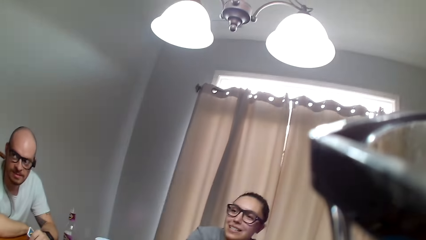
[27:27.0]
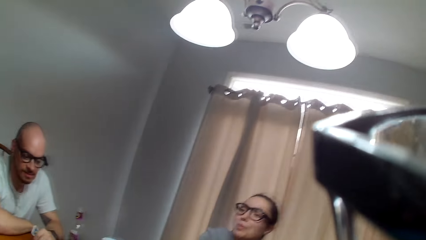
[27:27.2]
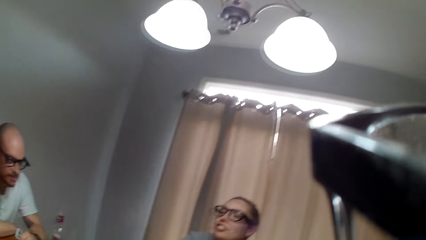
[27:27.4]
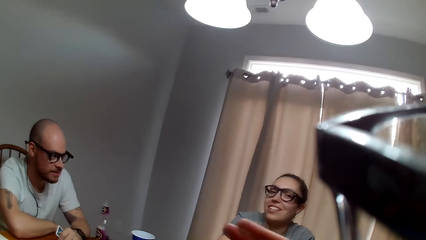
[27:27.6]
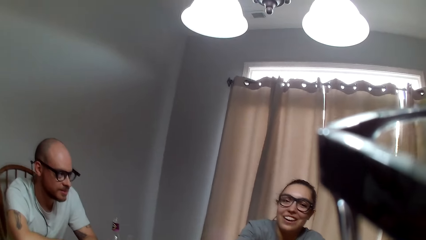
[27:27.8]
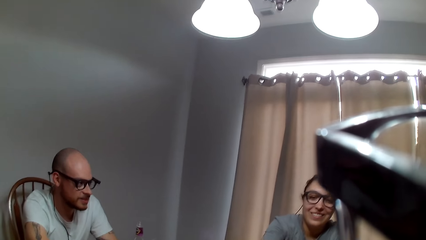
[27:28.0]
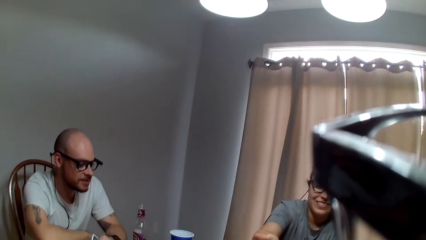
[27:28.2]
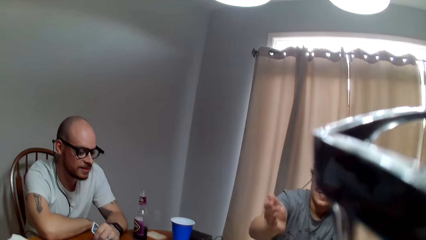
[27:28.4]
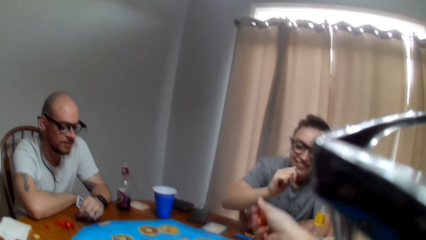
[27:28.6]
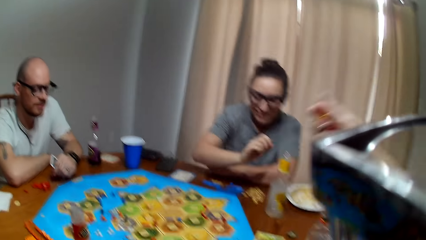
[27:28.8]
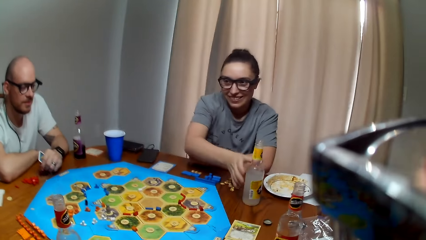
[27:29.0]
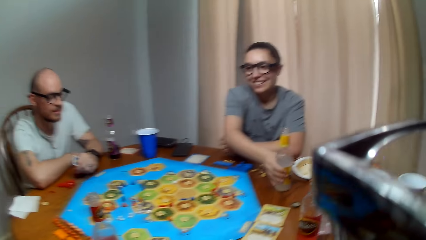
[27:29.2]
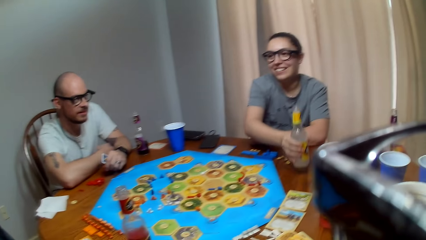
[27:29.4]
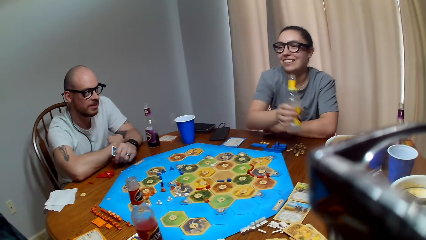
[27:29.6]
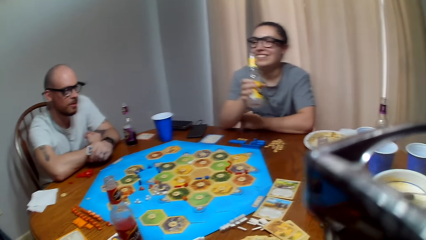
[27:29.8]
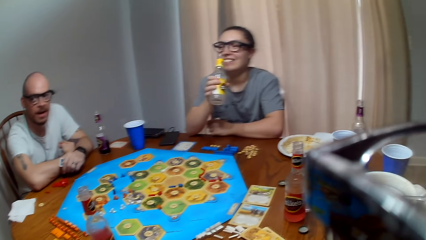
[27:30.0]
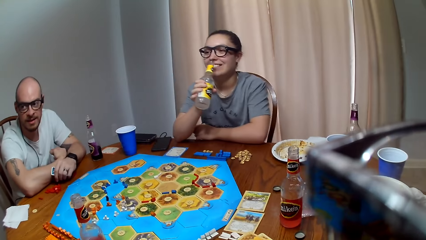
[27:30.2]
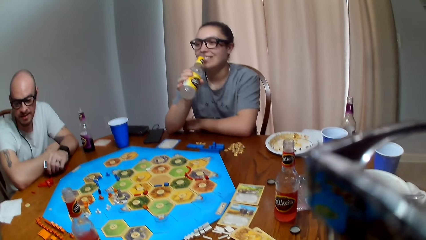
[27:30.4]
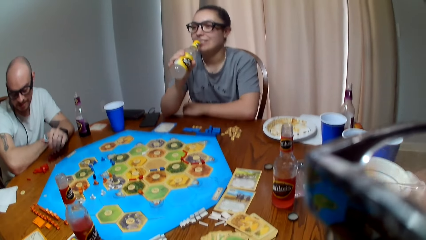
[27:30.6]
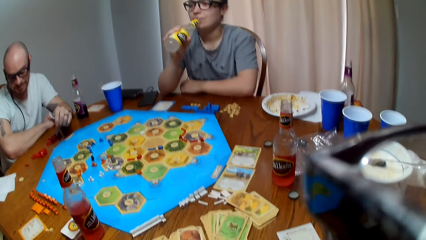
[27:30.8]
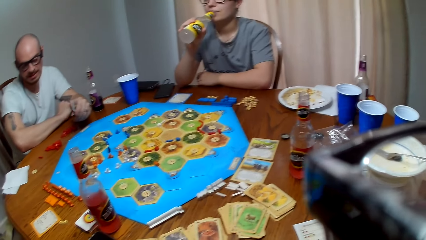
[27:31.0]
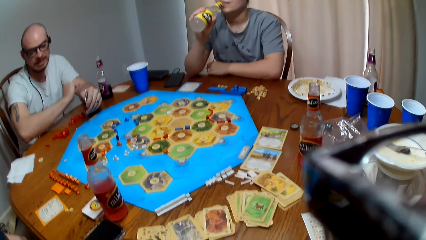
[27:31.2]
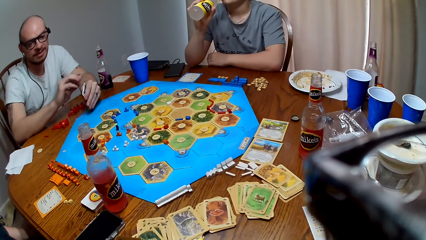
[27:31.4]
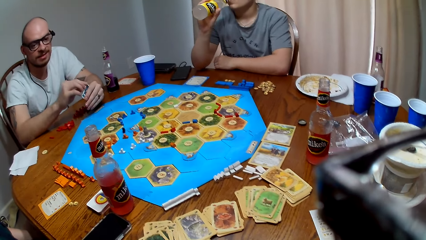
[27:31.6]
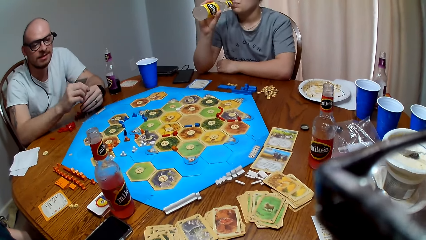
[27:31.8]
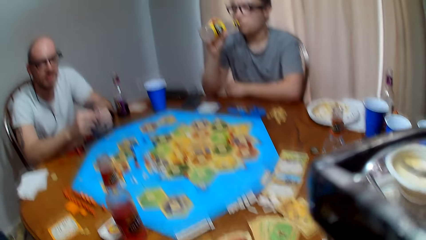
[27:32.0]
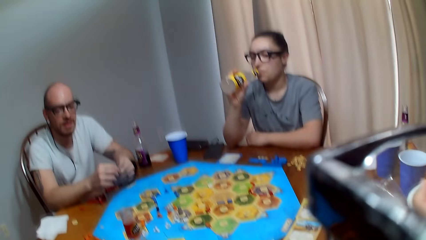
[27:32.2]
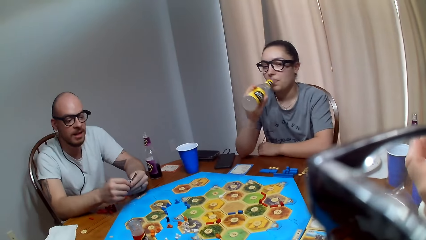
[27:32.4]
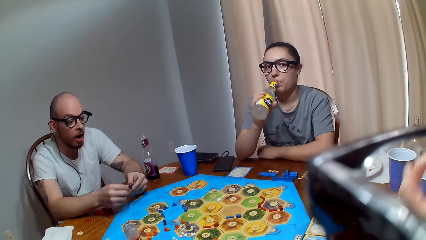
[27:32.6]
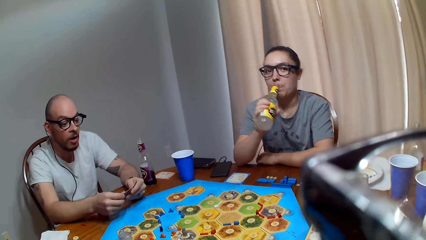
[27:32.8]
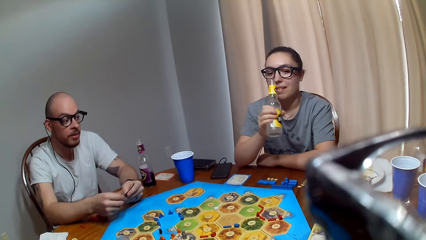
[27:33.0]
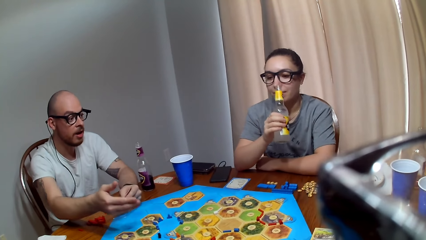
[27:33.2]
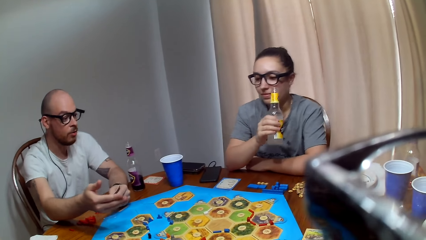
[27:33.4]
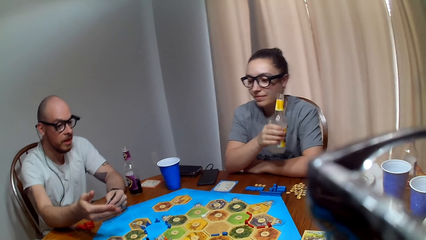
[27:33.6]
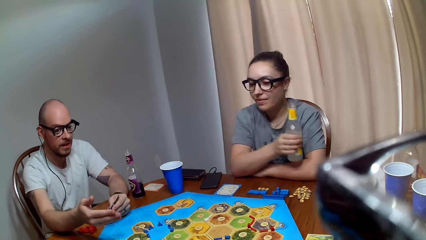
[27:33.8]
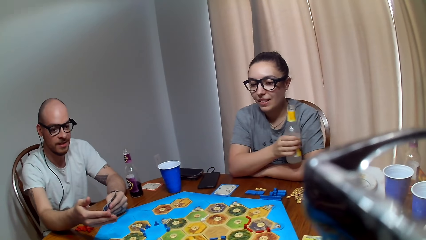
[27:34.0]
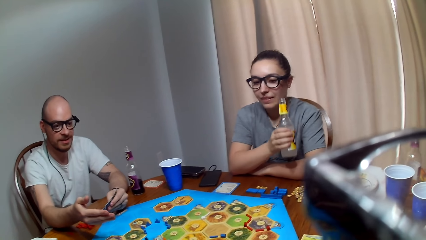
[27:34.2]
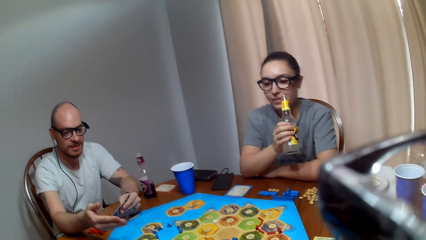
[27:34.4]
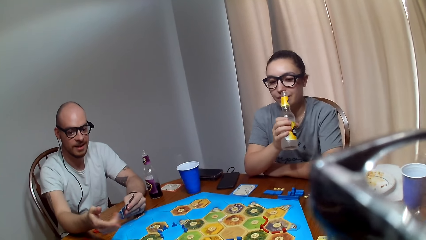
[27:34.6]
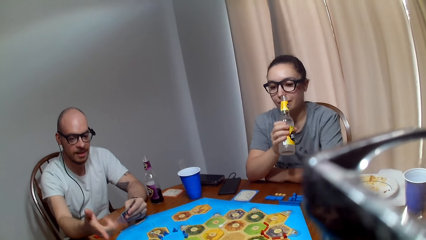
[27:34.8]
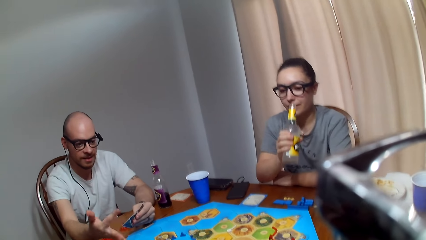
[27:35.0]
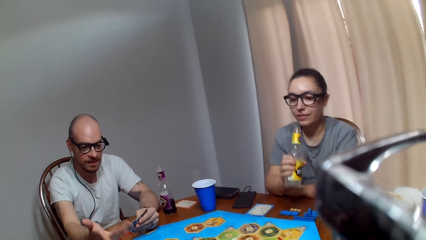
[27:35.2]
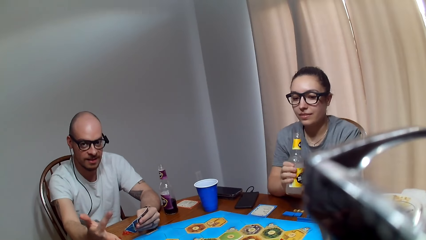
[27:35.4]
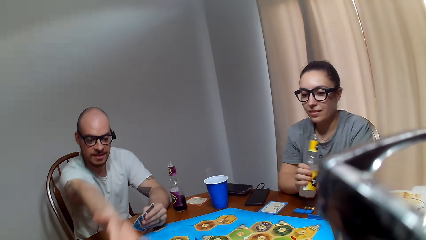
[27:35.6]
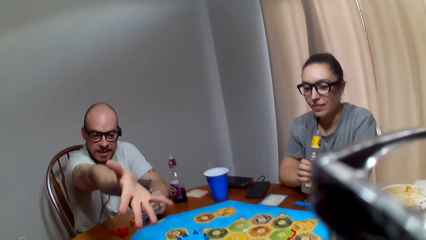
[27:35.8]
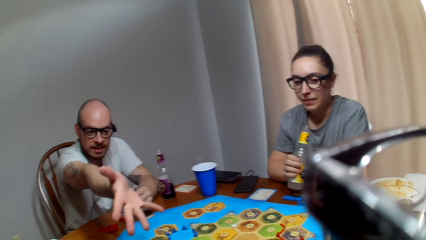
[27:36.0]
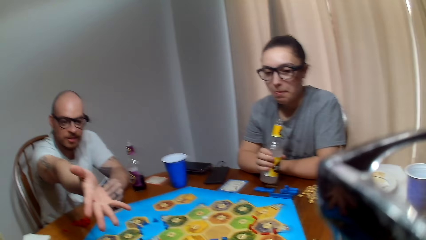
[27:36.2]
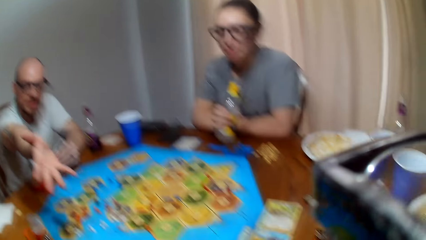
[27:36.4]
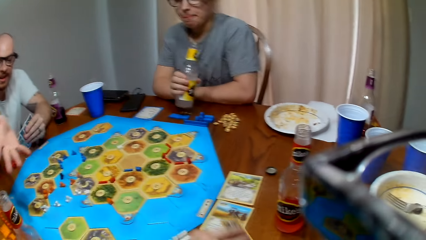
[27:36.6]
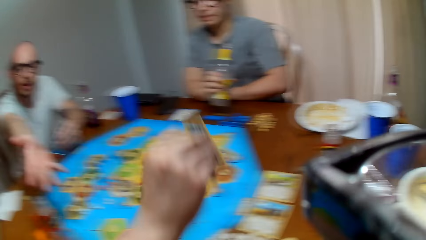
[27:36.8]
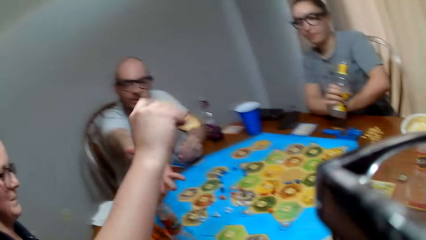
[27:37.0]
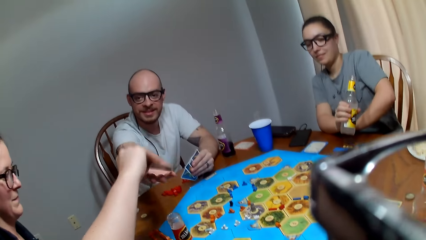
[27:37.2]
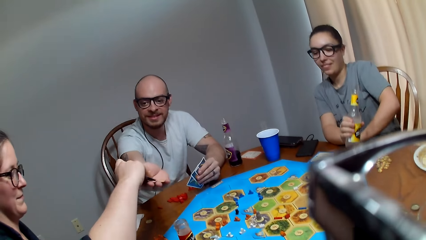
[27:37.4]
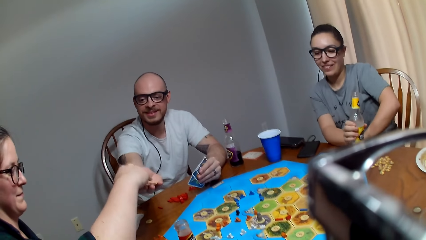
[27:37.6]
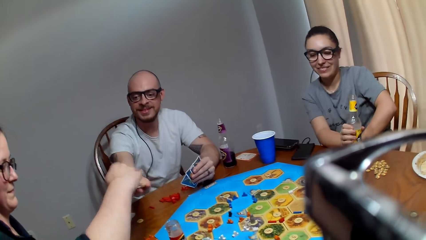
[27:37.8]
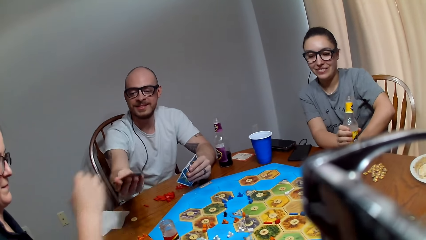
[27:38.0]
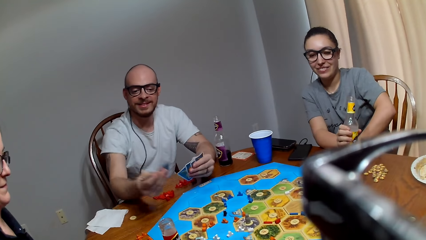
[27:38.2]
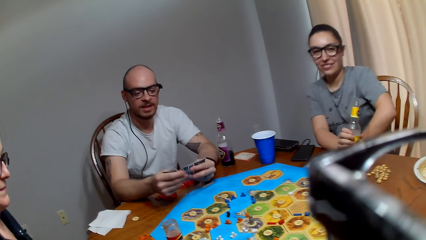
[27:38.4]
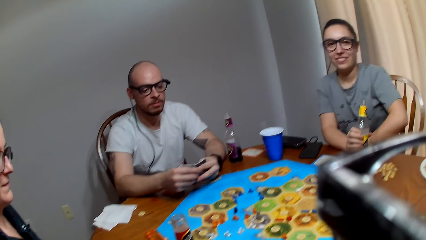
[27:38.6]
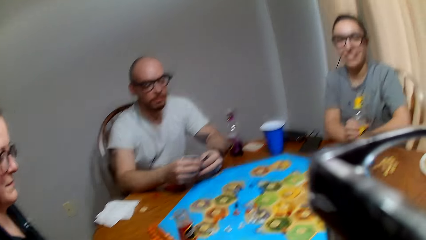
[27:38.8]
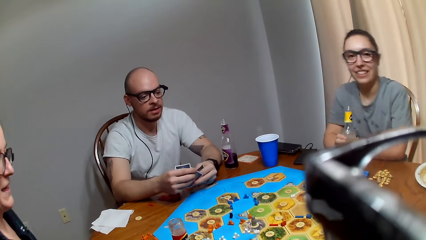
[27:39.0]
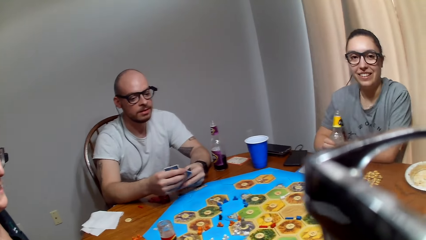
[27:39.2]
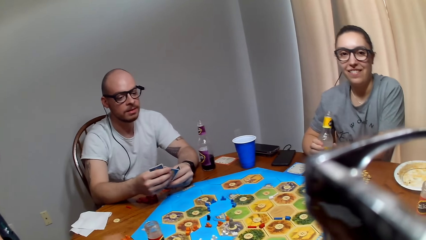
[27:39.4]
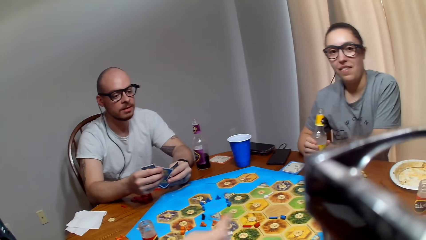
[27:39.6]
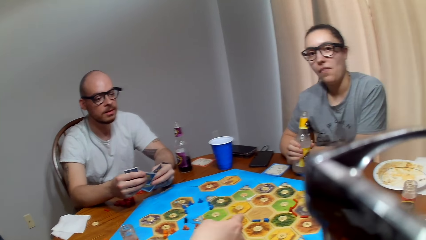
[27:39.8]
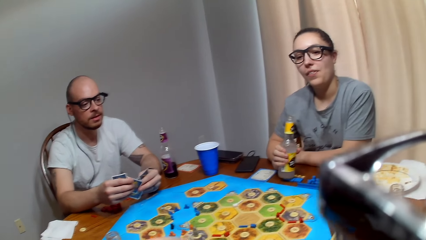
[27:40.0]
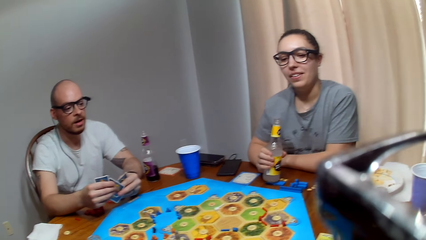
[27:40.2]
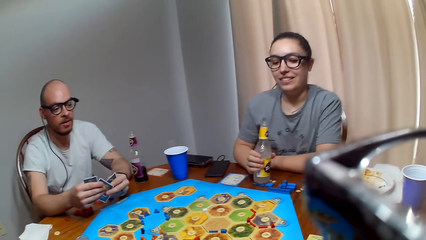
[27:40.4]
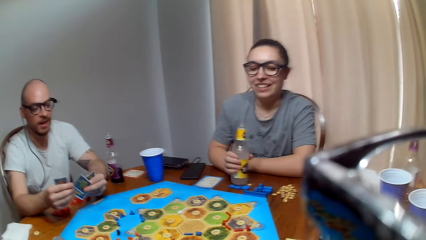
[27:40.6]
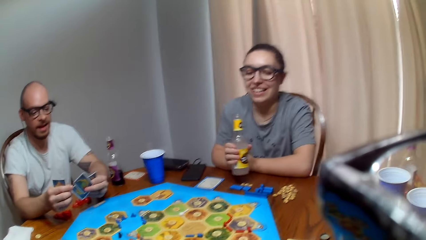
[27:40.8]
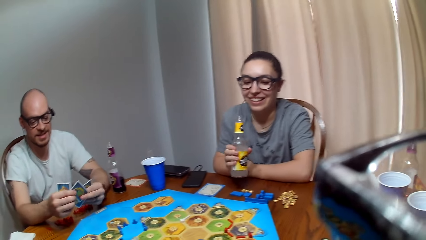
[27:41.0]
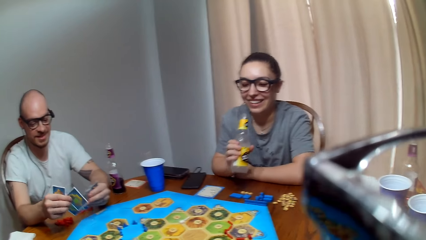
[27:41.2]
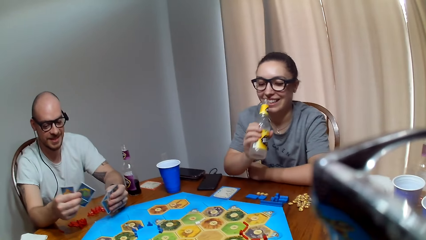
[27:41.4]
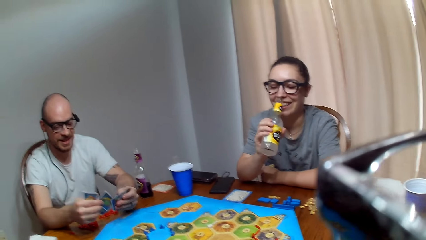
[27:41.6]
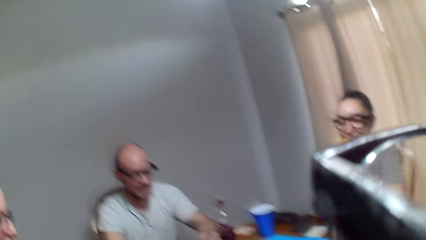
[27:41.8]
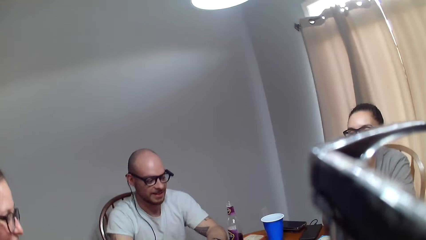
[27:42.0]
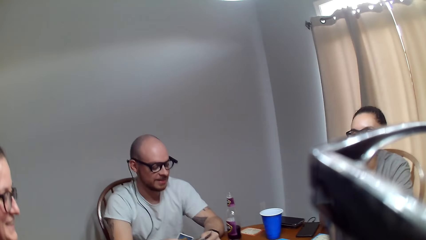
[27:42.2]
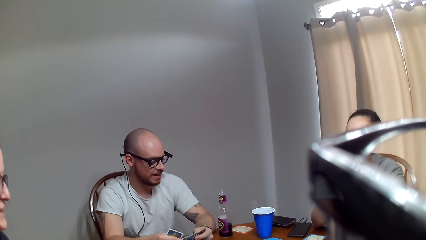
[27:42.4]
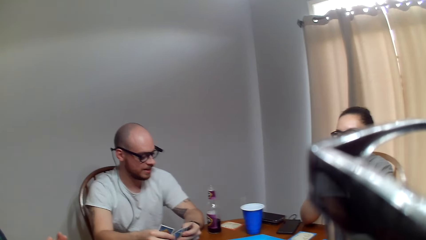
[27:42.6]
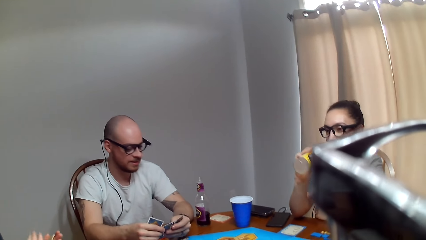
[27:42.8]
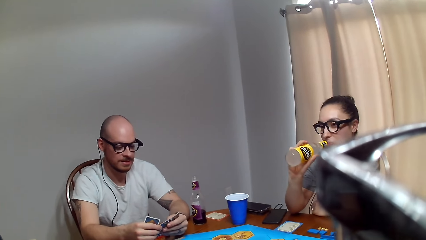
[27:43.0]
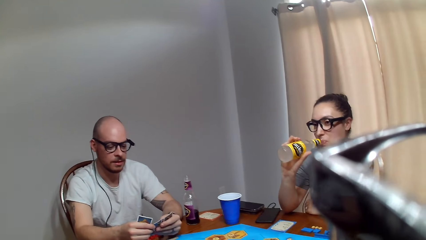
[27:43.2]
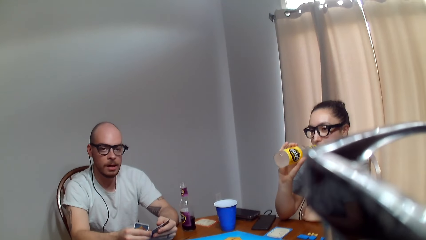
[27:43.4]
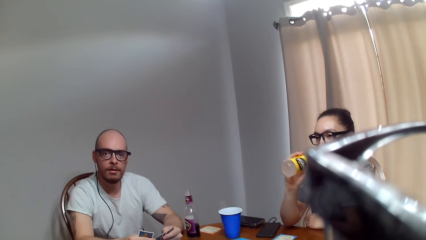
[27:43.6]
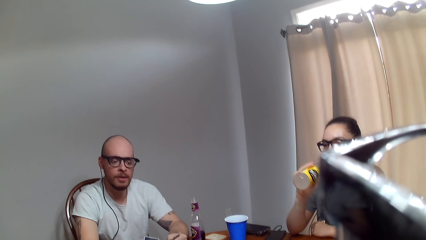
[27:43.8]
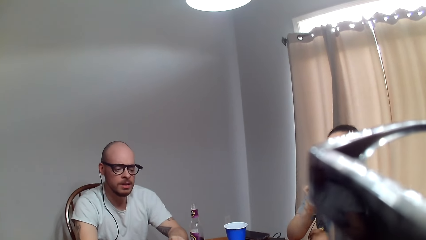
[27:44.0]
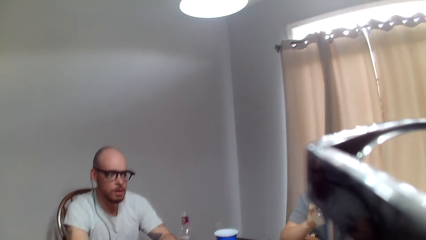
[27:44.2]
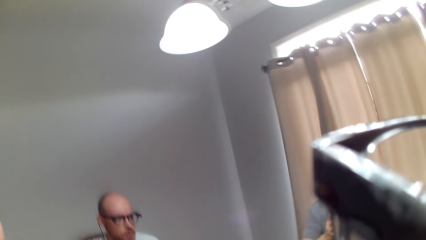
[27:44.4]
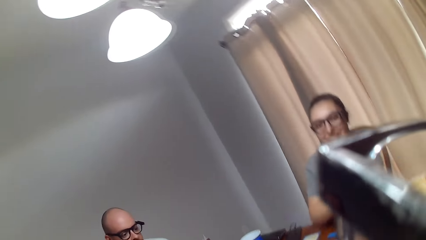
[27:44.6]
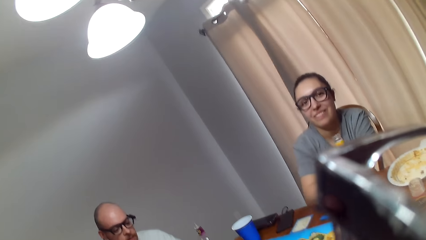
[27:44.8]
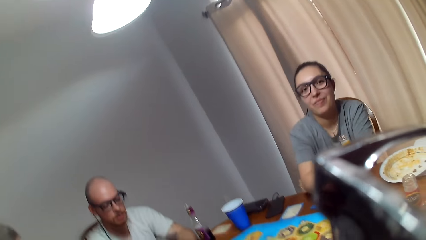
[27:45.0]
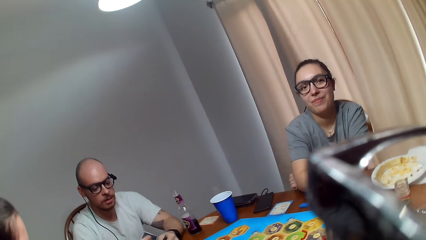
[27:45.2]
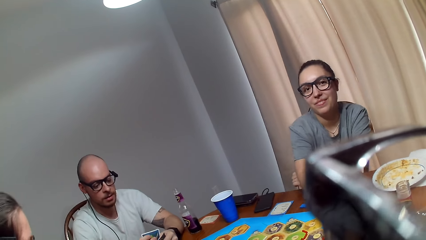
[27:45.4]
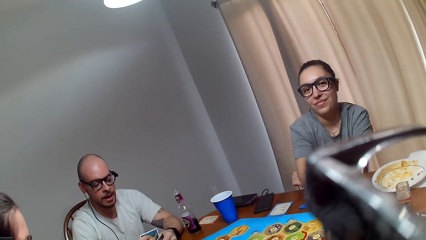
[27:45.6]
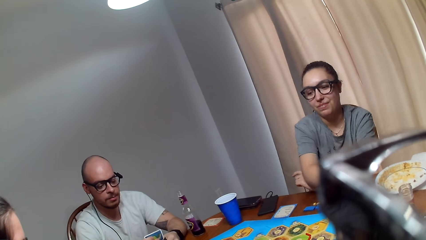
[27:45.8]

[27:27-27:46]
A woman speaks to another woman. The camera wearer picks up the dice from the first woman. The first woman grabs the bottle. A man talks to the first woman. The first woman drinks her beverage. The camera wearer shouts. The man speaks to the camera wearer. The man stretches out his hand. The camera wearer hands over a card to the man. They make a remark. The man speaks to the camera wearer. The other woman speaks to the camera wearer. The camera wearer responds to the other woman. The man makes a remark. The man arranges her cards. The camera wearer talks to the man. The first woman drinks juice. The man responds to the camera wearer. The camera wearer converses with the man.
